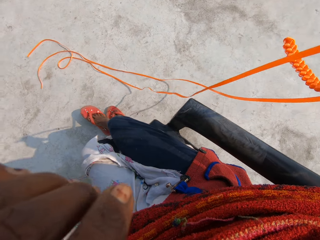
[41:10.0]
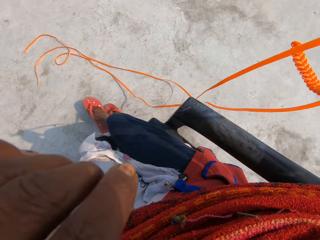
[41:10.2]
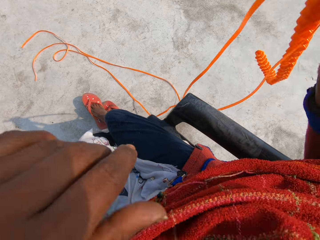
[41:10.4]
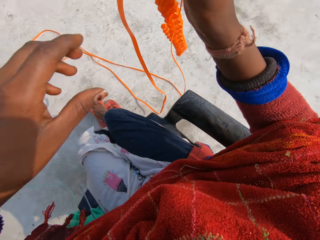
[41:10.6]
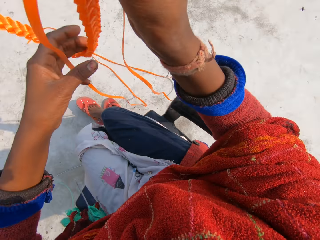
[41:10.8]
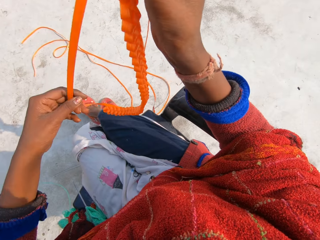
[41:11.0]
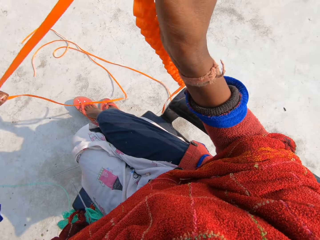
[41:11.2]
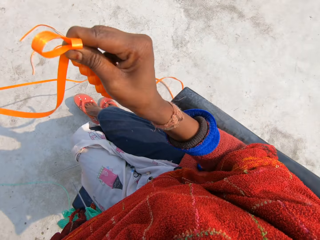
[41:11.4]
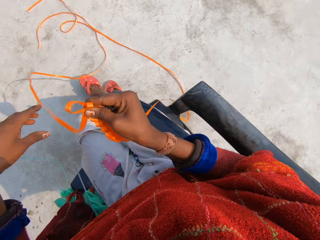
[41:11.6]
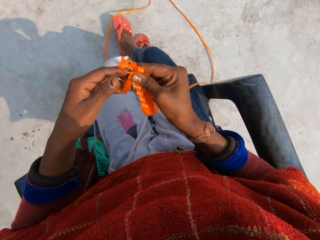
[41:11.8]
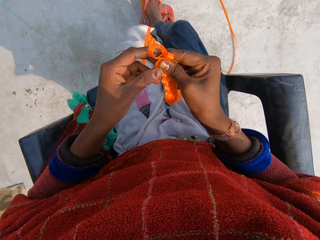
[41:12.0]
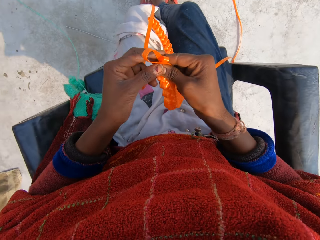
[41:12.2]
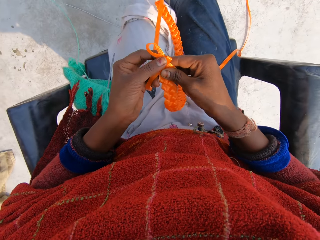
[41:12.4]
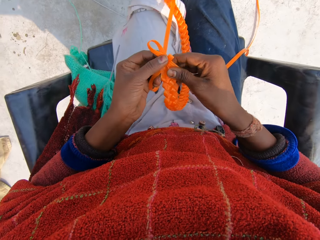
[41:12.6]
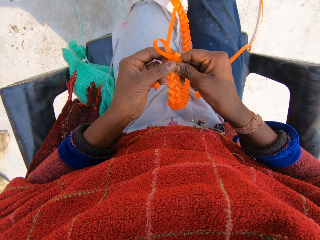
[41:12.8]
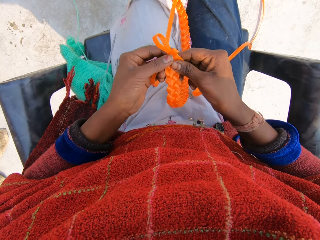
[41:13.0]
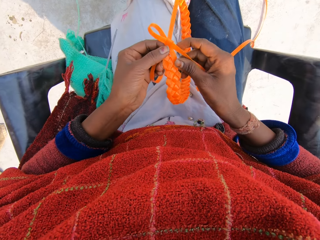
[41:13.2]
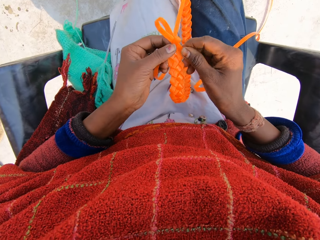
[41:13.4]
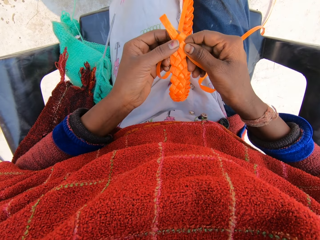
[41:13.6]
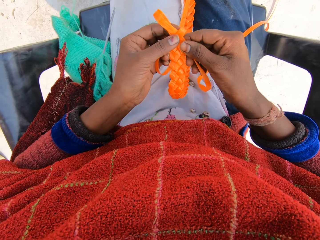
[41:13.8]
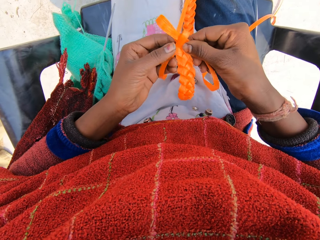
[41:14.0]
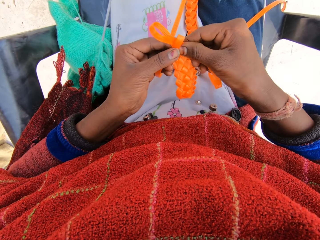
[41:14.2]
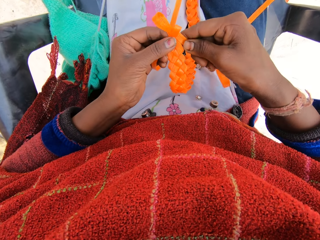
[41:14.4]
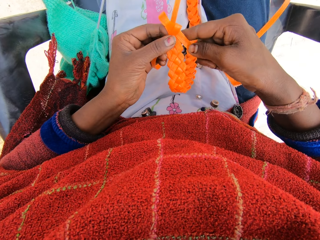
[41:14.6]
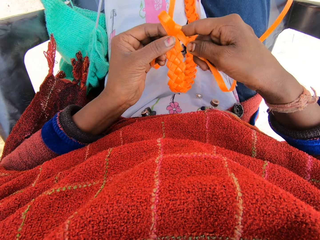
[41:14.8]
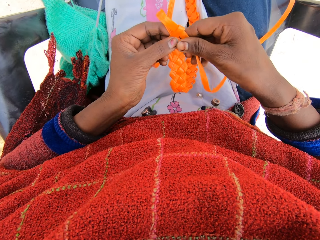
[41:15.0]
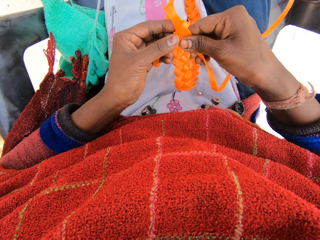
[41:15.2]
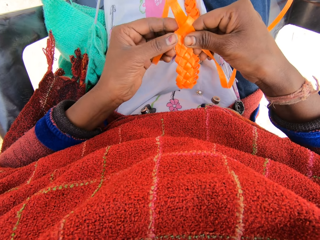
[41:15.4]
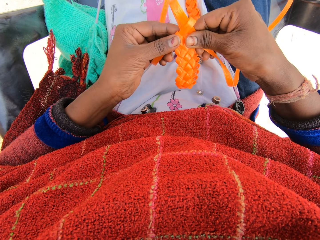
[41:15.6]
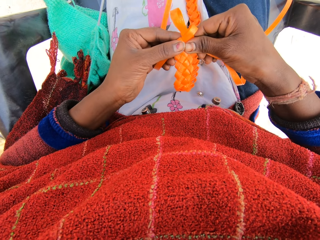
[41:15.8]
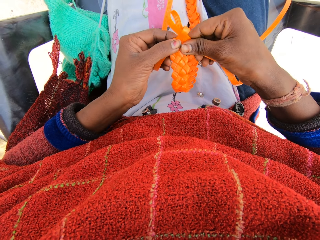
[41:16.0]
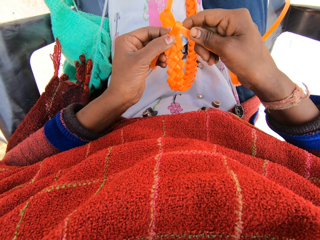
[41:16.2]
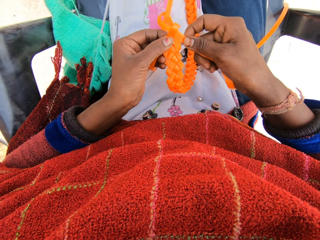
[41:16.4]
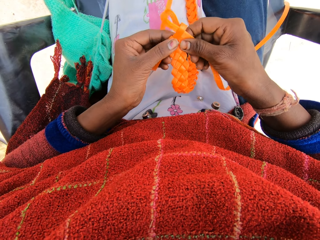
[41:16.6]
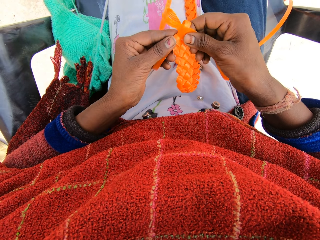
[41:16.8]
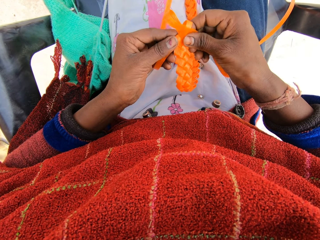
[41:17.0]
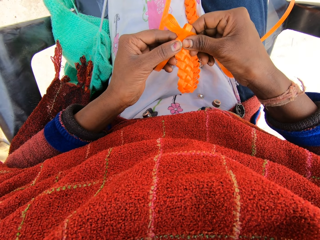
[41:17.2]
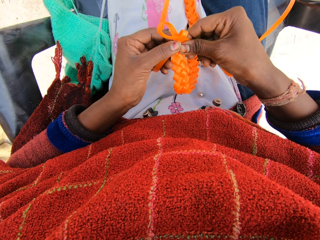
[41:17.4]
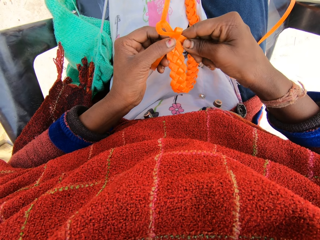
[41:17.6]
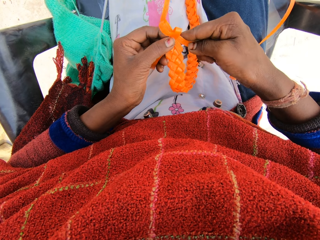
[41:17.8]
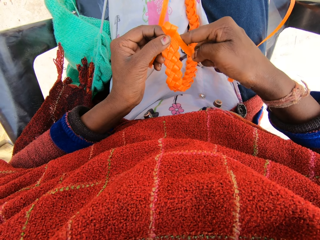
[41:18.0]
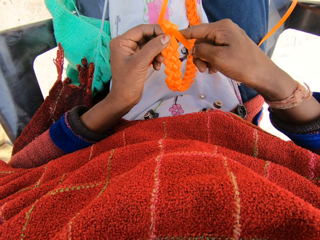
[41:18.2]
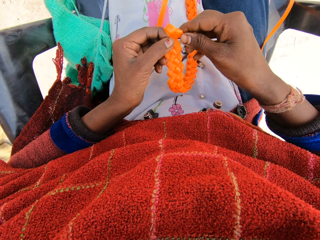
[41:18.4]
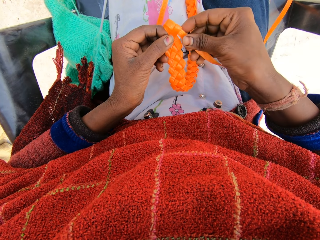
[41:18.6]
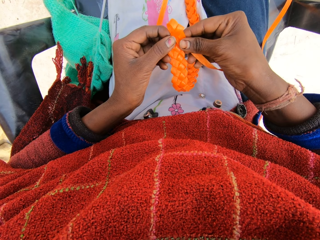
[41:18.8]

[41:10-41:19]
The camera wearer raises his left hand towards his face. He weaves with the plastic straps with both hands.

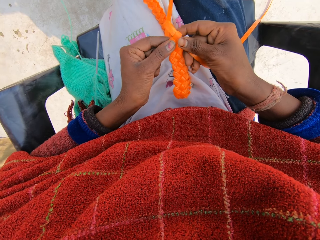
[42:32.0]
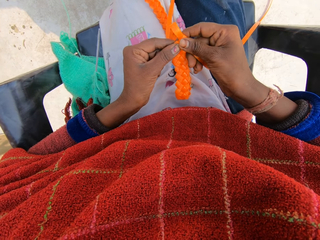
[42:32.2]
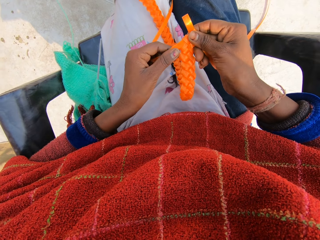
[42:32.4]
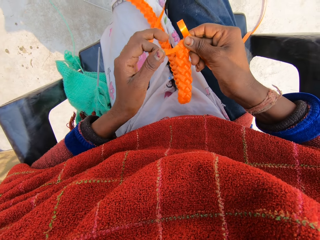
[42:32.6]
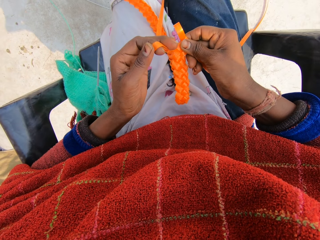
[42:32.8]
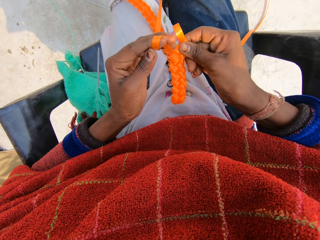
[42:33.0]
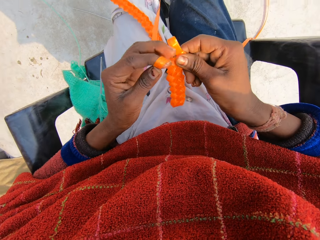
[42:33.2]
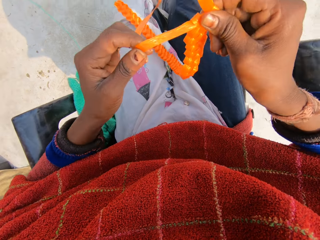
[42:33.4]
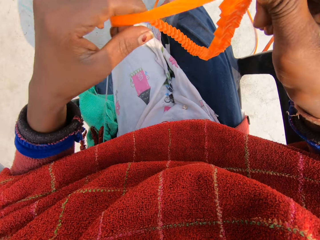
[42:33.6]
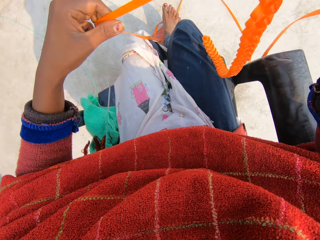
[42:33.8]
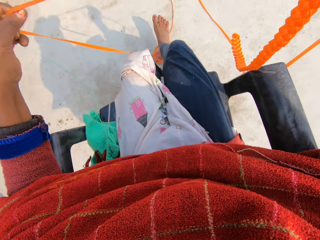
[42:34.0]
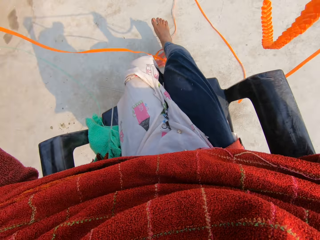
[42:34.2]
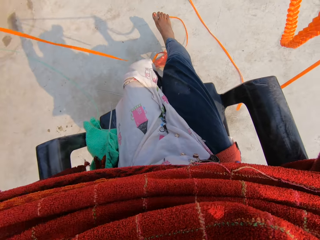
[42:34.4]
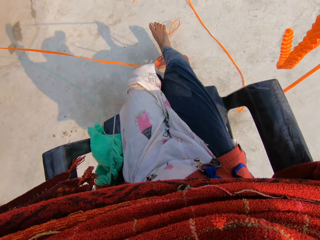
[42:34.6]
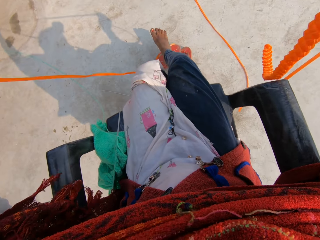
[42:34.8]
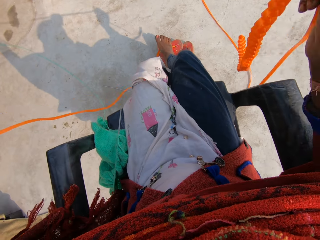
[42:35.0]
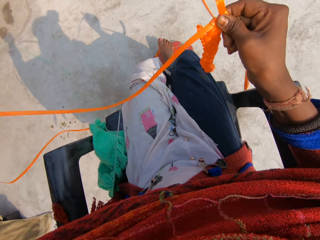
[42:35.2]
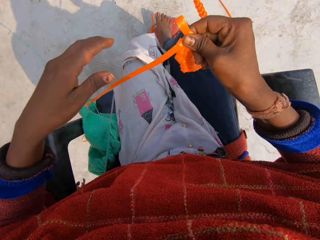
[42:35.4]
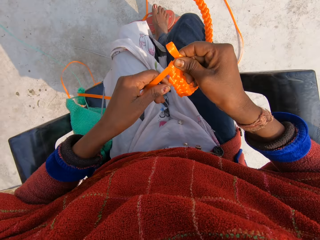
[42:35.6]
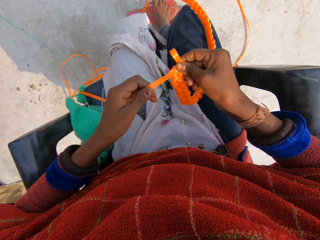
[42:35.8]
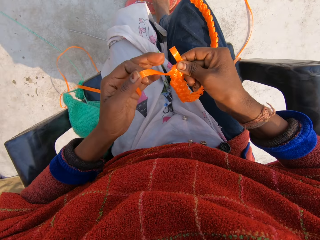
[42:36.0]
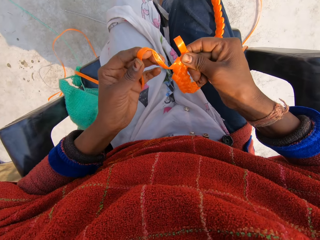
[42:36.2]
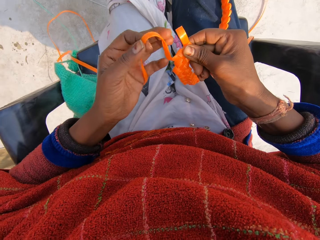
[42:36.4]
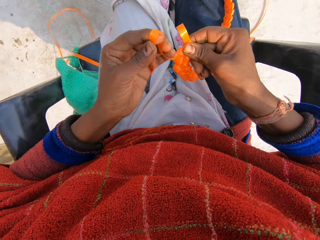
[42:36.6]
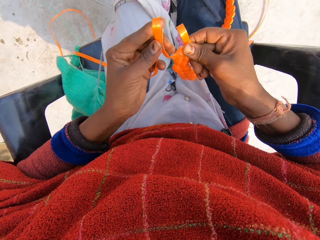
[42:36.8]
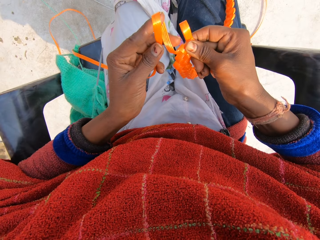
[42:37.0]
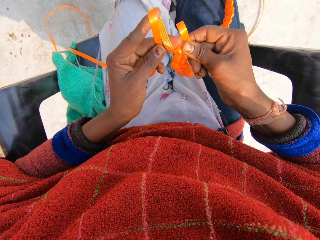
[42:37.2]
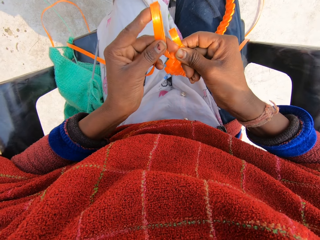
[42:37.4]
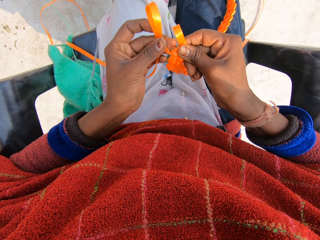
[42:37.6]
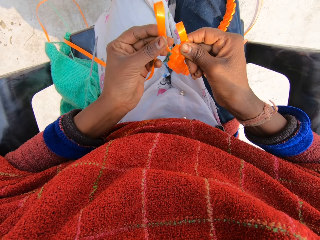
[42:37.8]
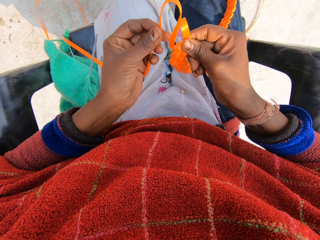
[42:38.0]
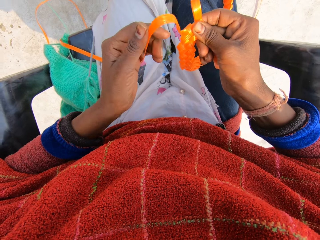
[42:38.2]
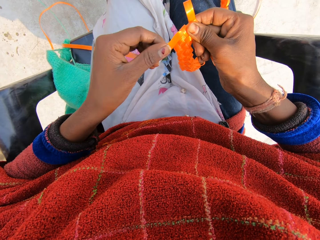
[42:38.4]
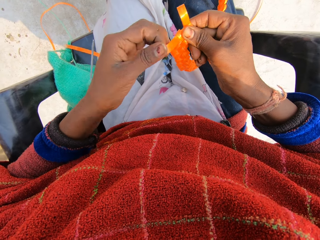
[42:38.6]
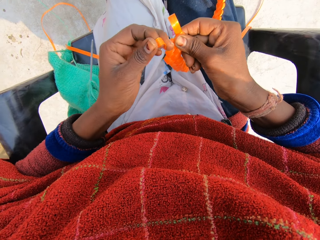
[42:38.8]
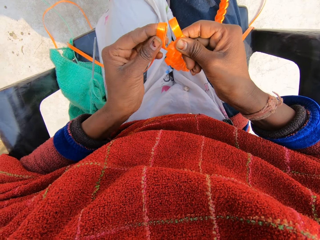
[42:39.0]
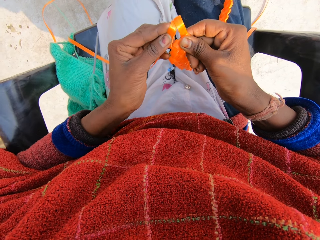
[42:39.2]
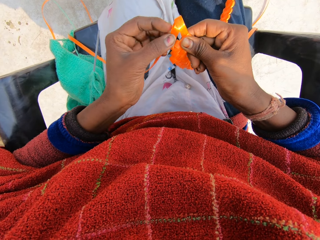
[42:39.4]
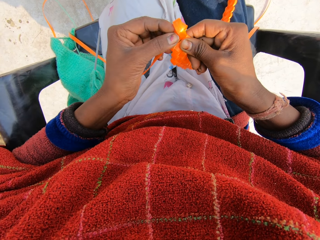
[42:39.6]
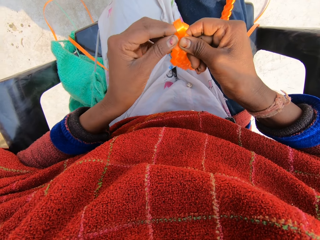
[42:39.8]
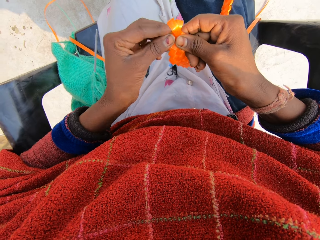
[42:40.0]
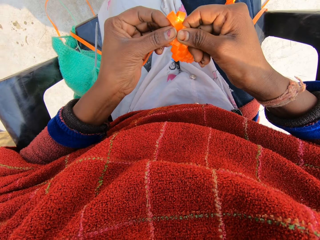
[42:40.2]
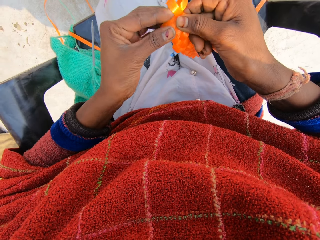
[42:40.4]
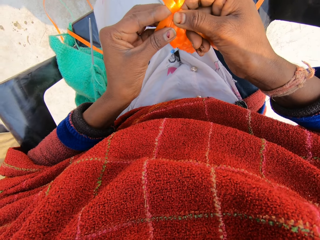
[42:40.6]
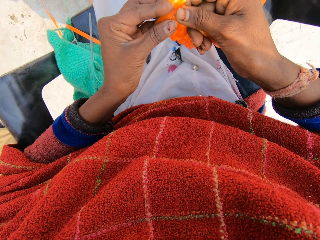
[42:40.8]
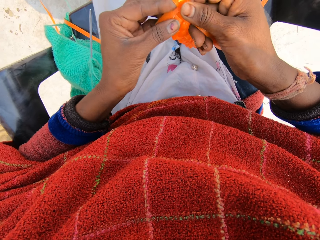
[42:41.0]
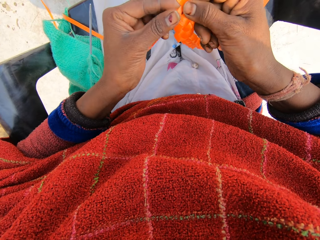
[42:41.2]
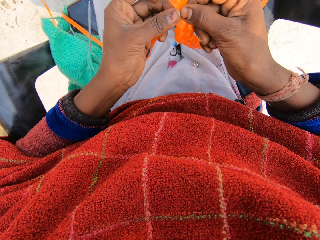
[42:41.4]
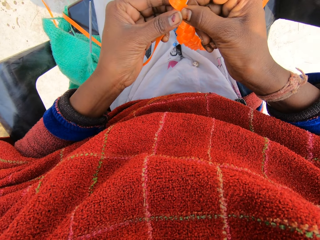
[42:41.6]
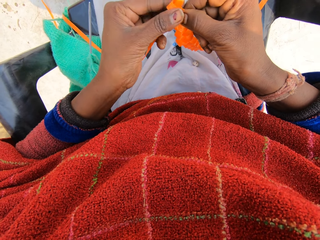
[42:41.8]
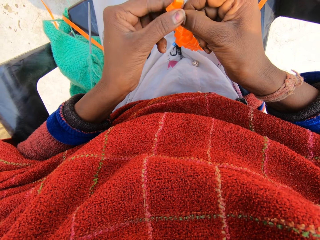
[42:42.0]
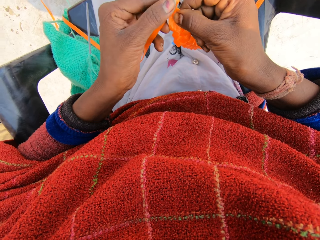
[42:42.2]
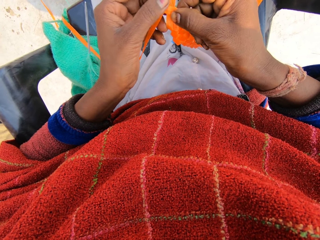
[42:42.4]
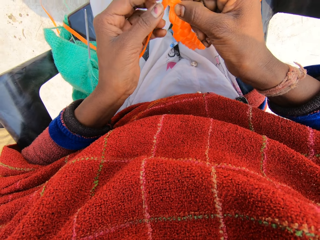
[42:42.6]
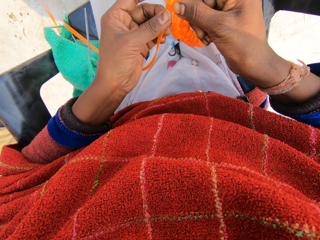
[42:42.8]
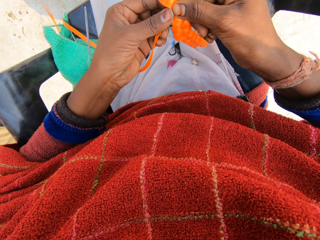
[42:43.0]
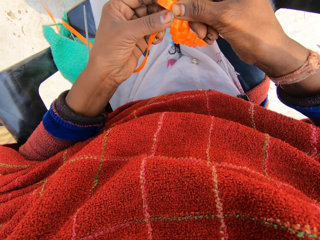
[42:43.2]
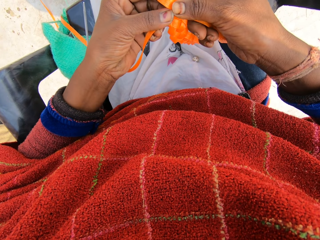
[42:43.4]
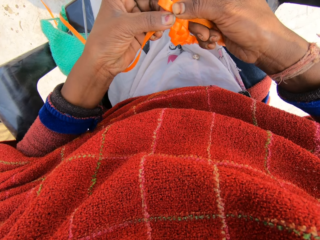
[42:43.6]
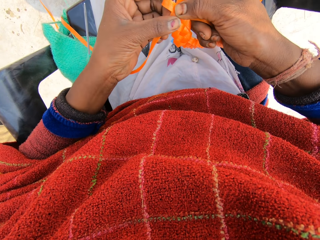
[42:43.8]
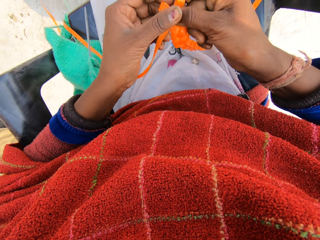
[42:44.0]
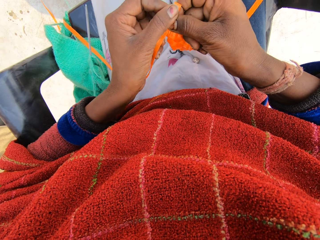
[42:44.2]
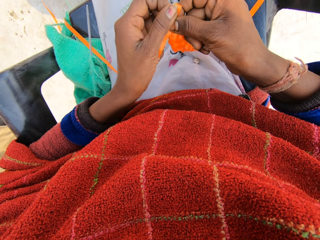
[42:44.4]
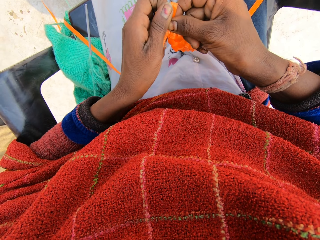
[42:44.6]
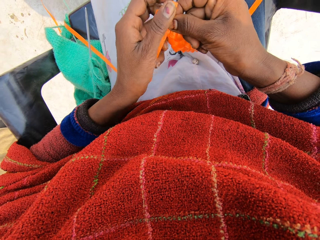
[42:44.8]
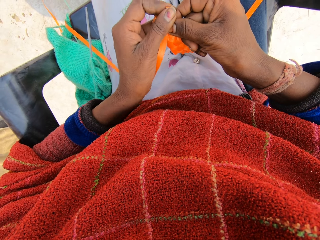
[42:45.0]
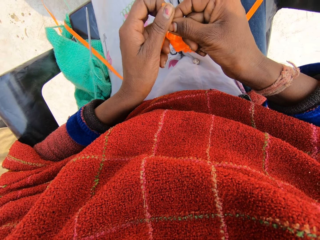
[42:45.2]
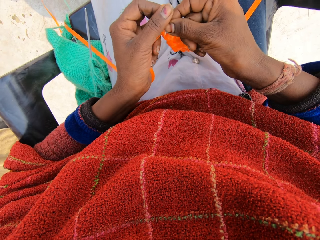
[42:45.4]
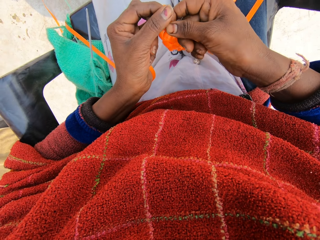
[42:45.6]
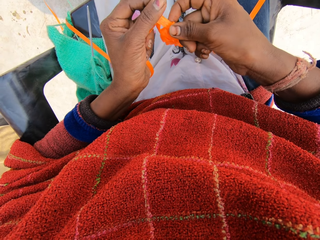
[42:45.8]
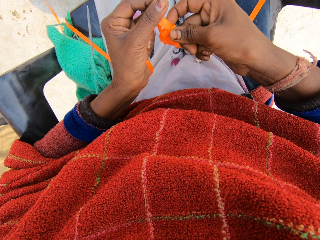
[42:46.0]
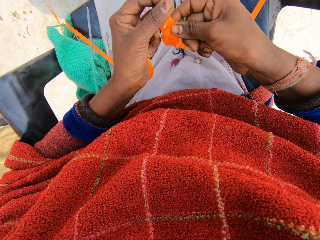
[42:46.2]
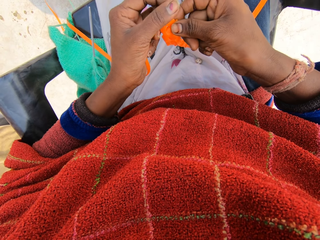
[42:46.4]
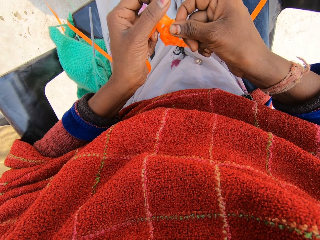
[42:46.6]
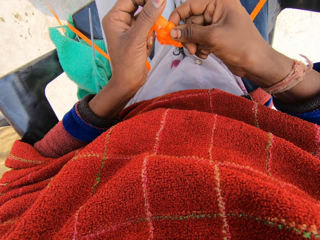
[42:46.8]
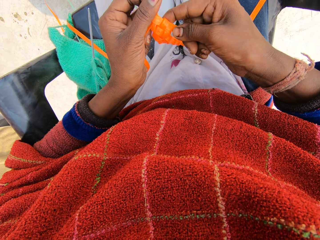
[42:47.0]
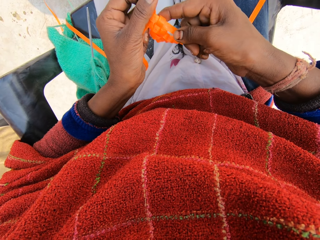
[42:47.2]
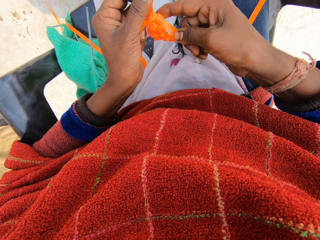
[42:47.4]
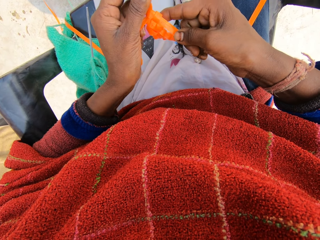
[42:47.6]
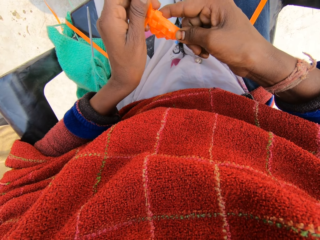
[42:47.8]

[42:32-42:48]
The camera wearer raises the plastic straps up with his right hand. He pulls the plastic straps with his left hand. He weaves with the plastic straps with both hands.
